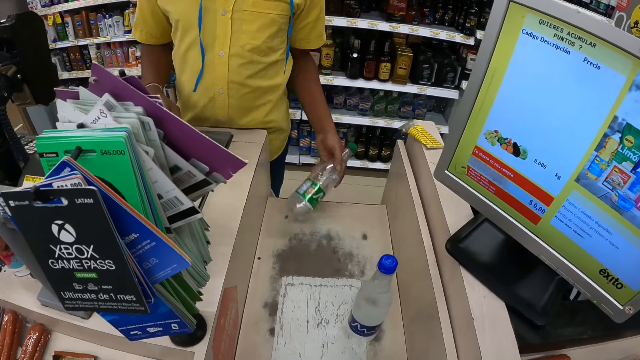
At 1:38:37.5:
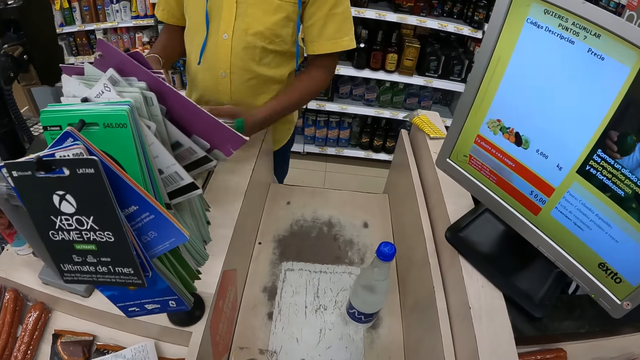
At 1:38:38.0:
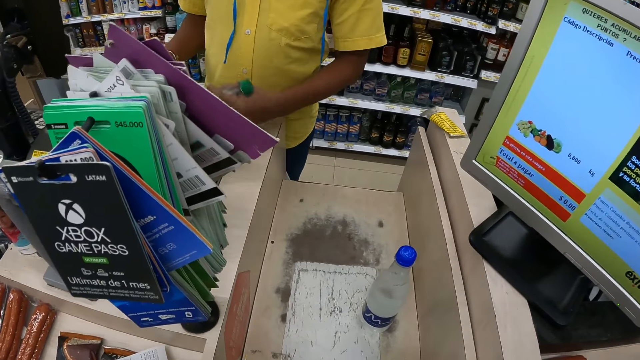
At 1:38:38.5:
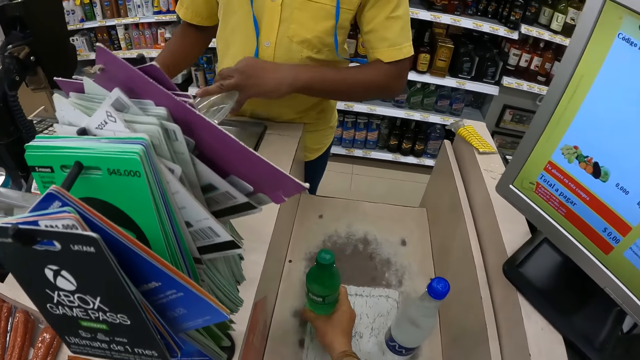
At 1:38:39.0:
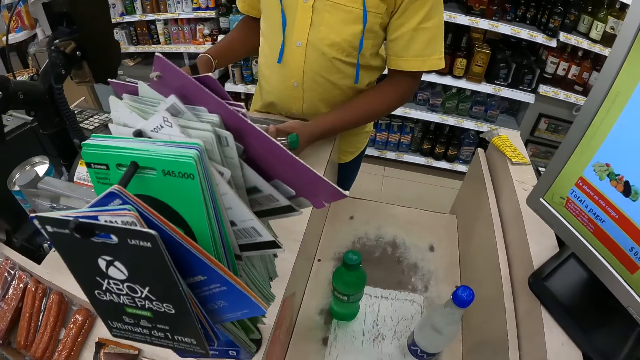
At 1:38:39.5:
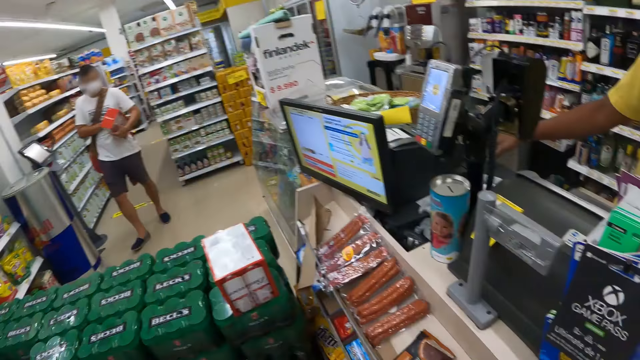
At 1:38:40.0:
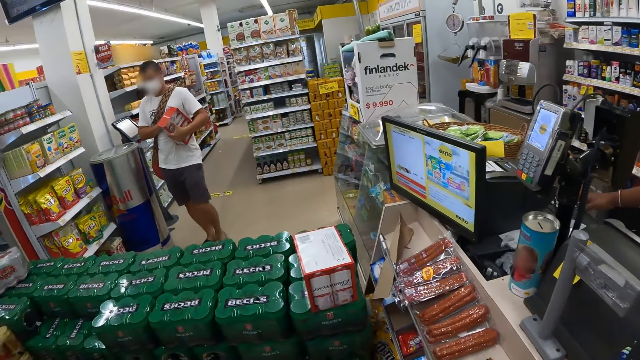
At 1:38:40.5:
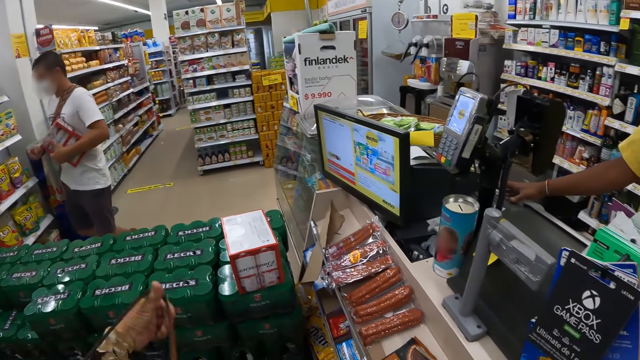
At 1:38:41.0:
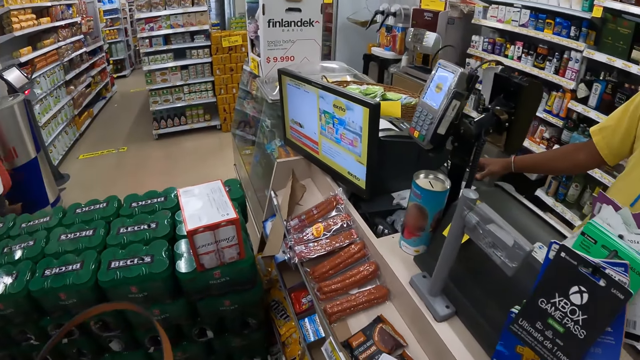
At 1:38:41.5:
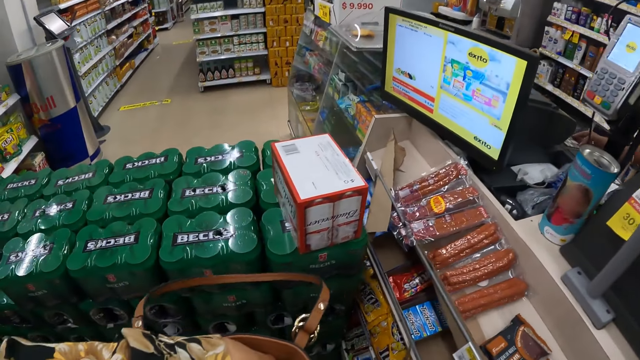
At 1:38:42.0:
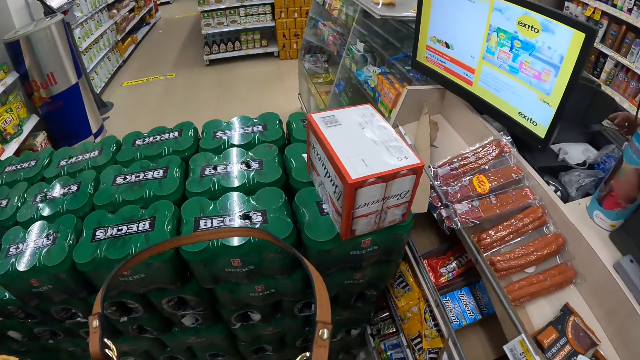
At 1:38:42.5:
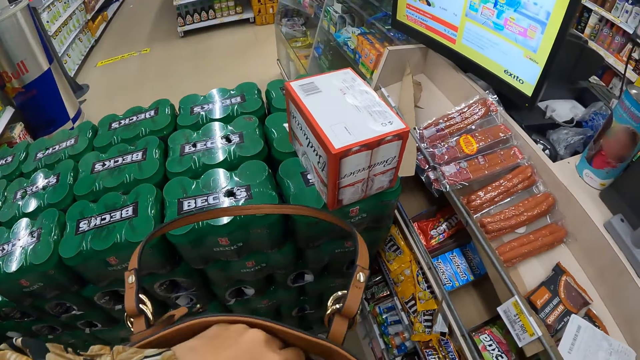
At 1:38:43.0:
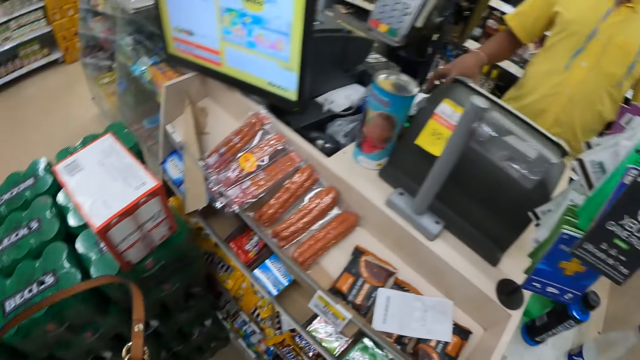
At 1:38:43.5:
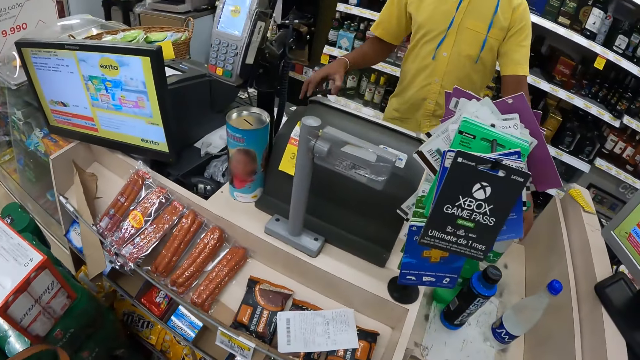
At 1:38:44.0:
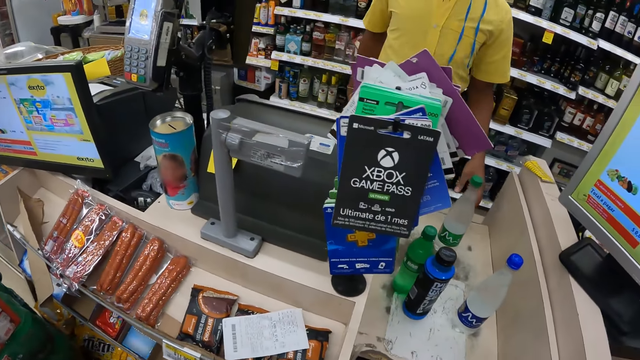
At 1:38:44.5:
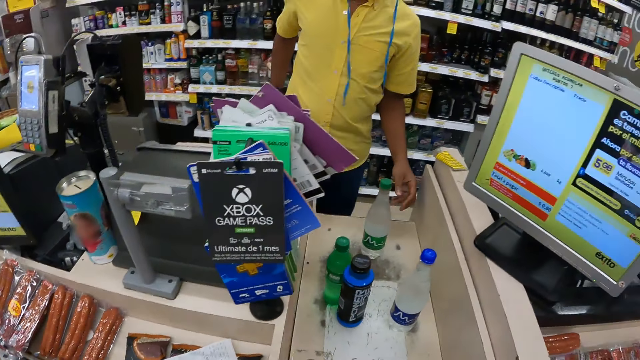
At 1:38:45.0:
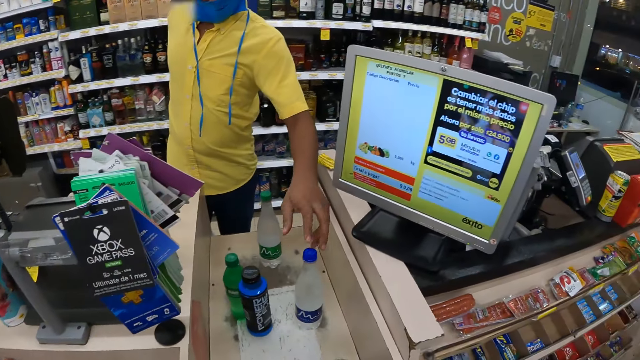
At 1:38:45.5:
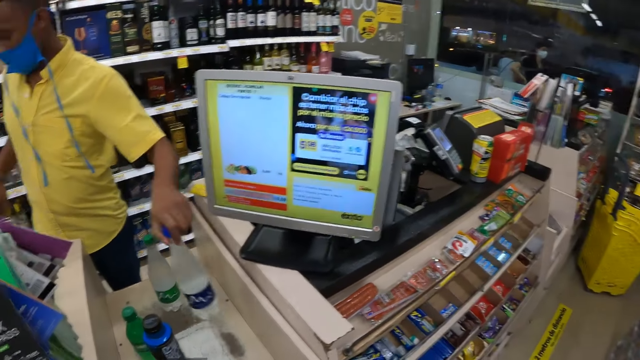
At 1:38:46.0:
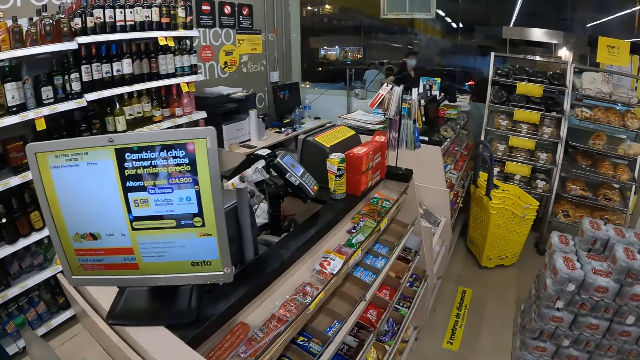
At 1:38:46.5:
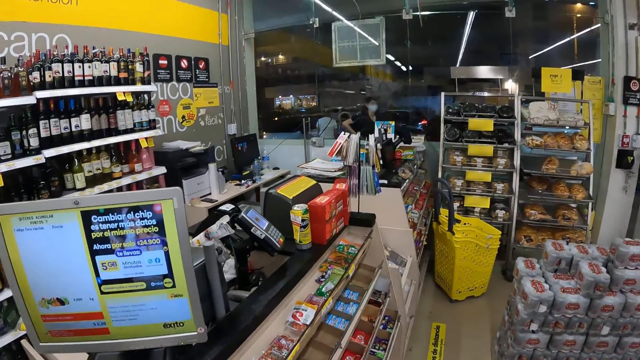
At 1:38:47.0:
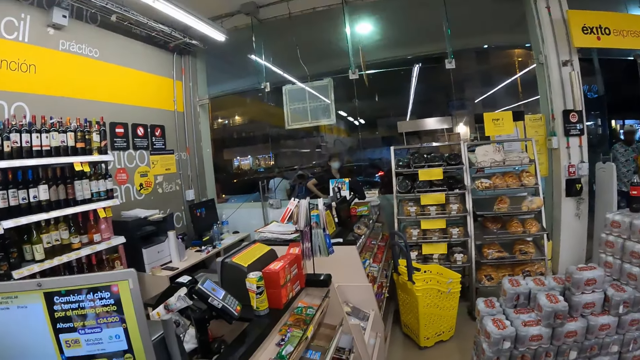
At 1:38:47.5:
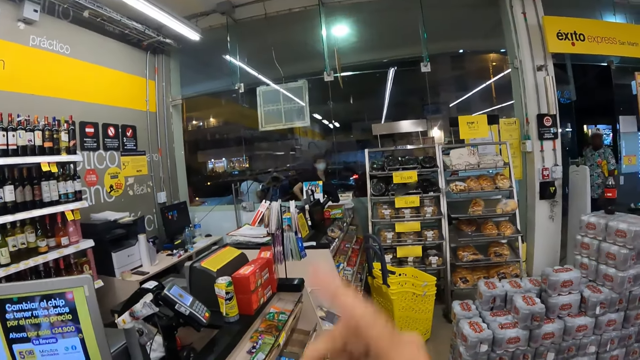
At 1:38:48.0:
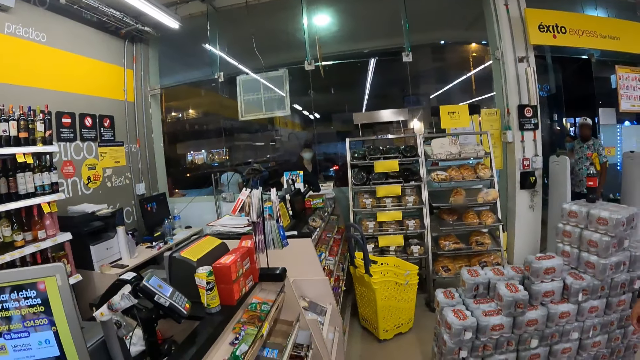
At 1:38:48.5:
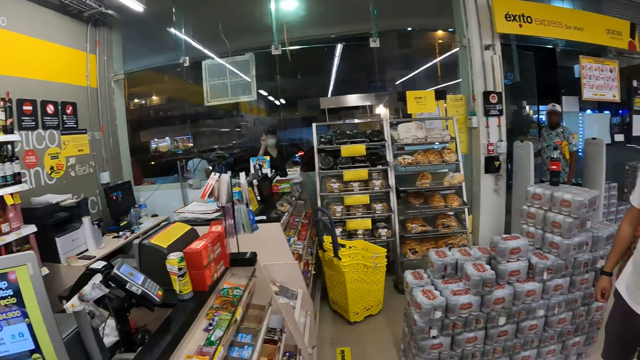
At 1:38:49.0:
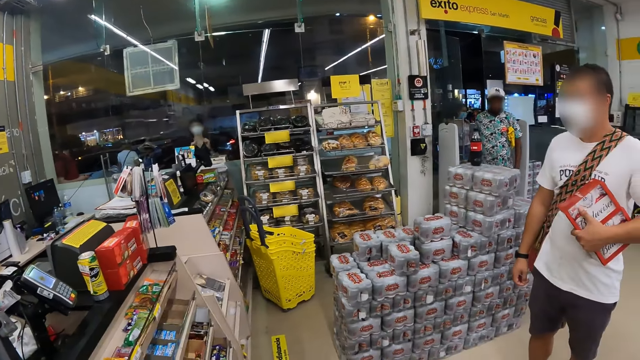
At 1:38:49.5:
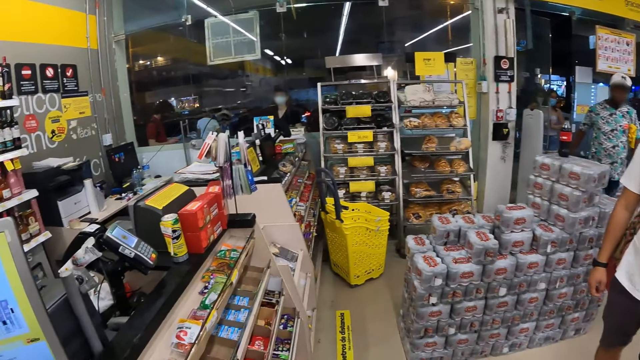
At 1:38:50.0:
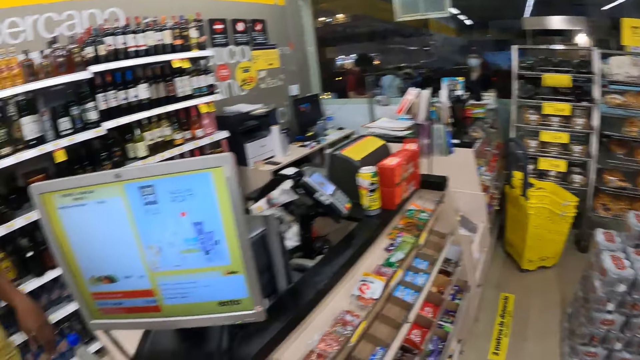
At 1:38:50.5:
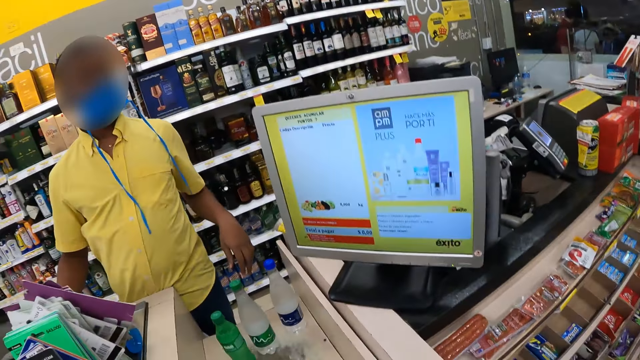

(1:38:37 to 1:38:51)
The camera wearer drops the bottled water on the counter table with her right hand. She drops the carbonated drink on the counter table with her right hand. She opens a handbag with both hands. A man picks the bottled water from the counter table with his left hand. The camera wearer looks around. She points at the woman outside the grocery store with her right hand.

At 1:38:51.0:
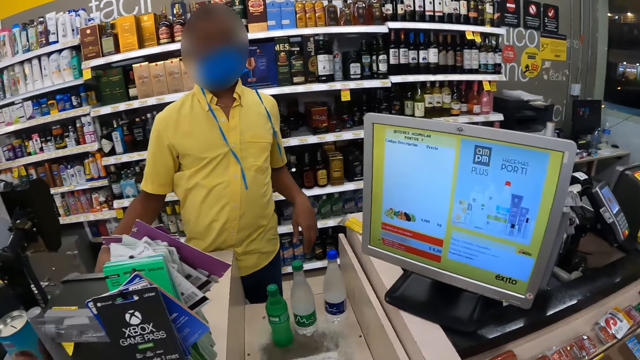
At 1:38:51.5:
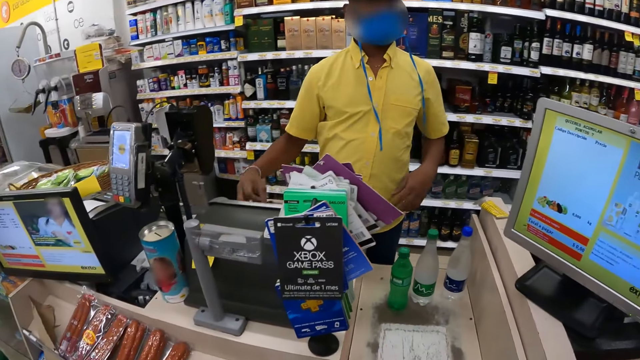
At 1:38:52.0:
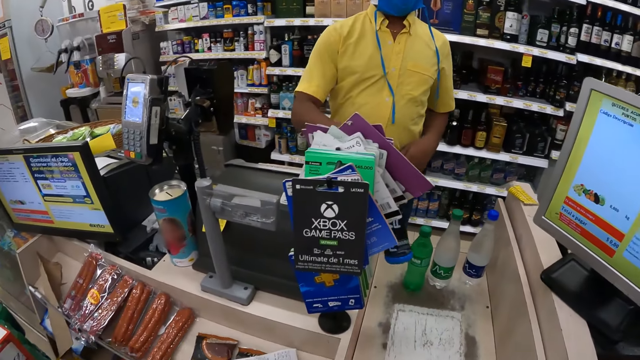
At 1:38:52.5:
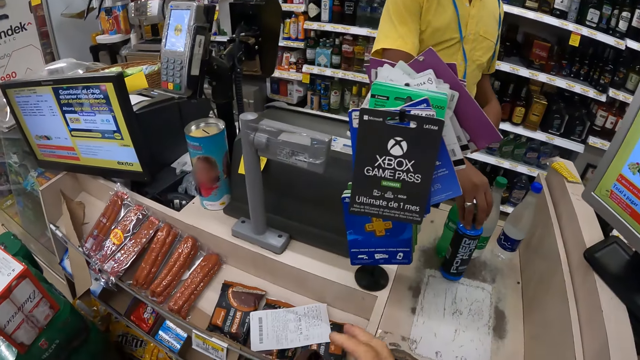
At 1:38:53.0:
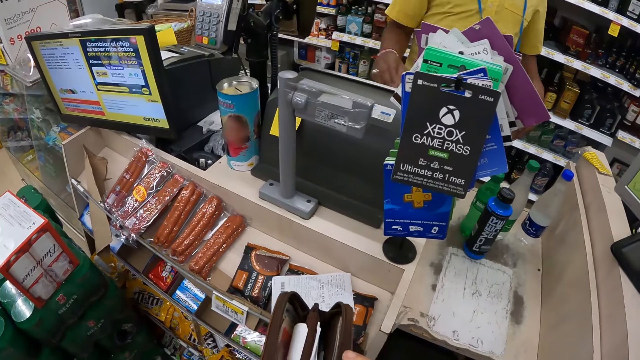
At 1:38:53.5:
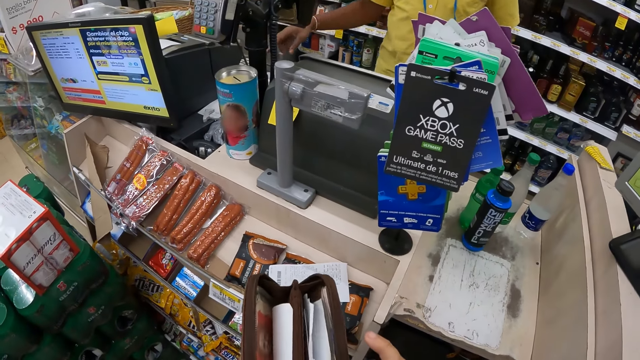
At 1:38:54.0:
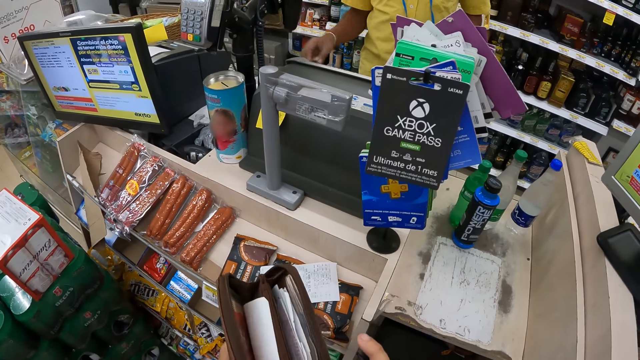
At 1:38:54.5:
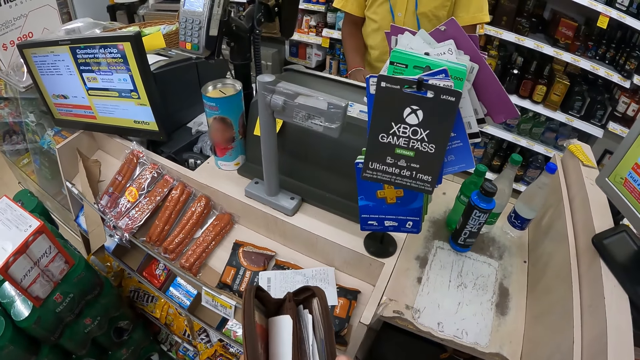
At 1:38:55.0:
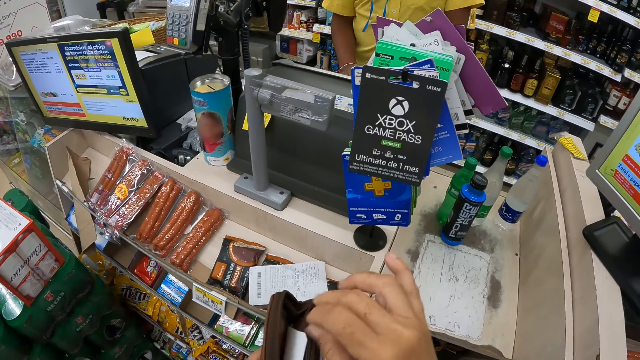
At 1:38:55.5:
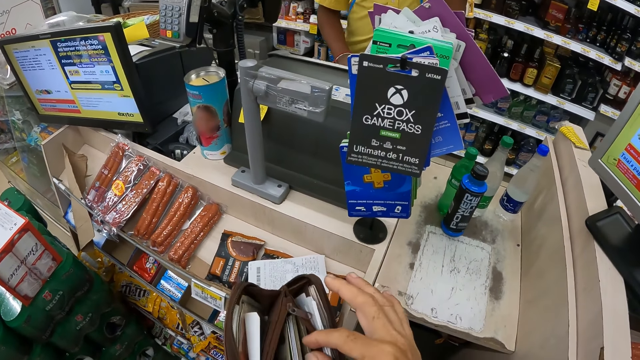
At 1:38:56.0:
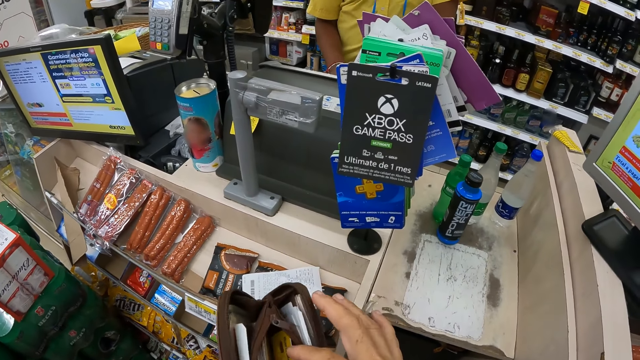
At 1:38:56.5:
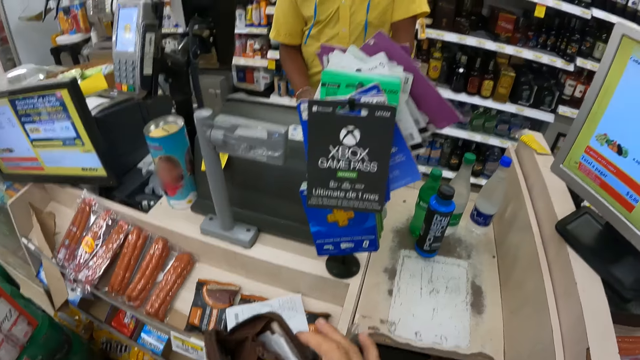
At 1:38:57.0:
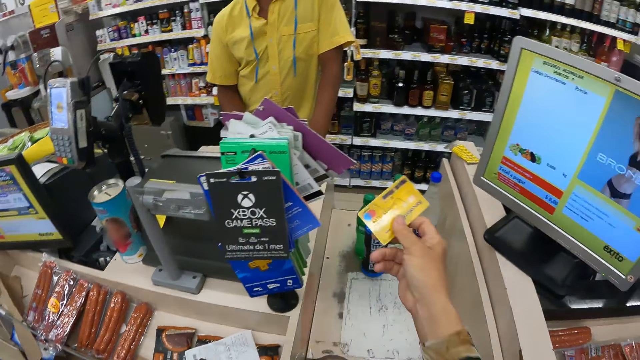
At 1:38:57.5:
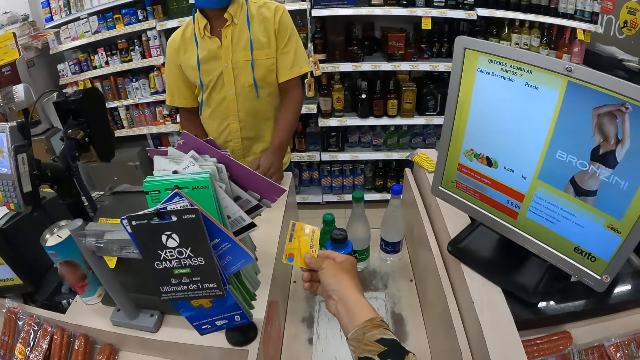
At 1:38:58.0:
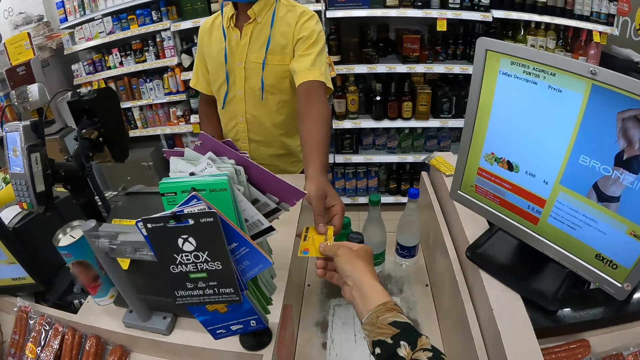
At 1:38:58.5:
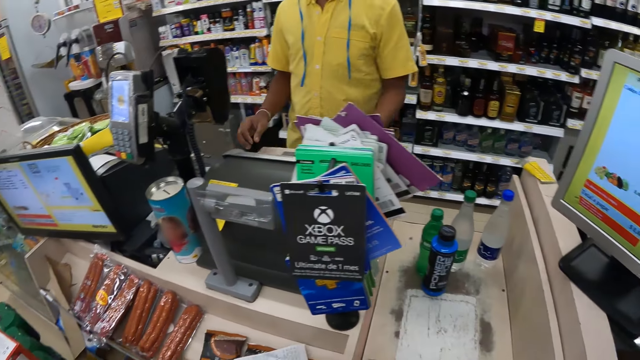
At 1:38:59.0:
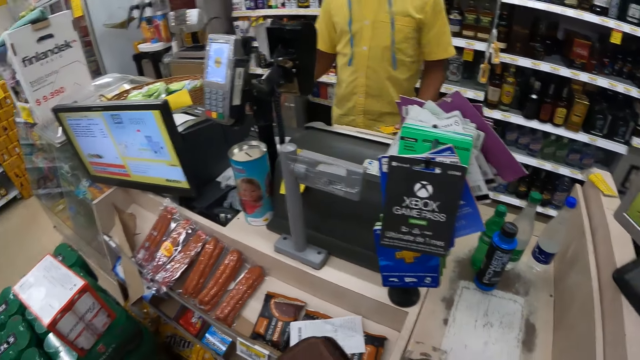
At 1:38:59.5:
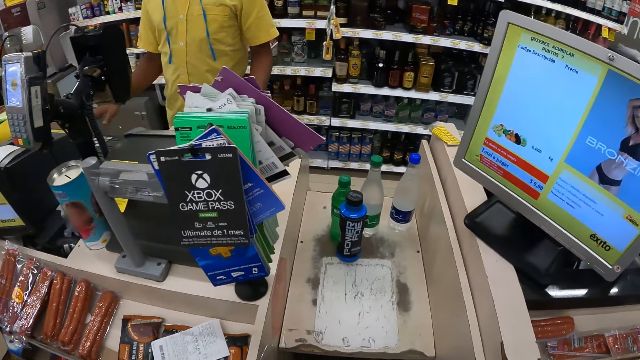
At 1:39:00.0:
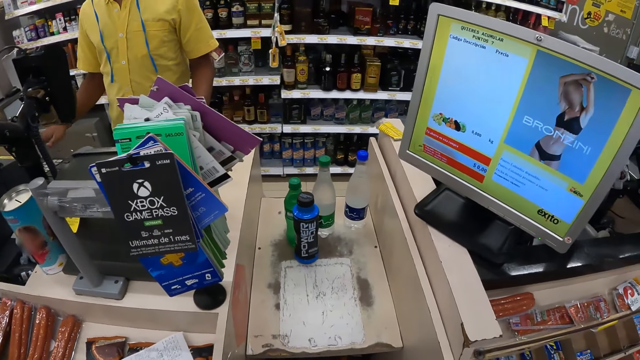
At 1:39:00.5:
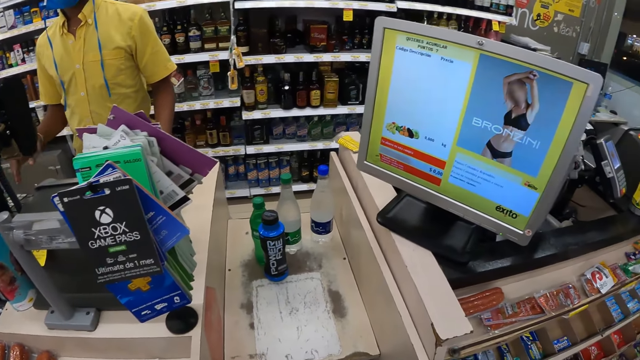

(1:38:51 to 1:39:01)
The man drops the booster drink on the counter table with his right hand. The camera wearer opens a purse with both hands. She looks at the purse. She picks an ATM card from the purse with her right hand. She stretches the ATM card towards the man with her right hand. The man collects the ATM card from the camera wearer with his left hand.
